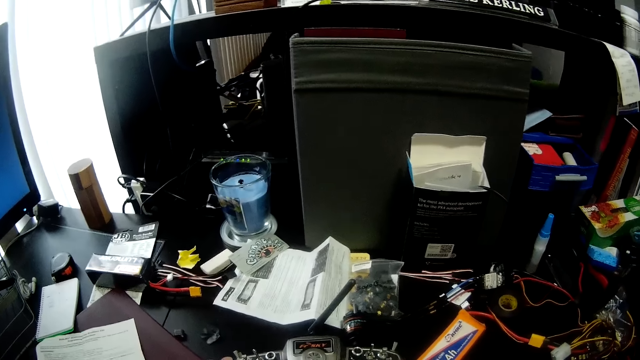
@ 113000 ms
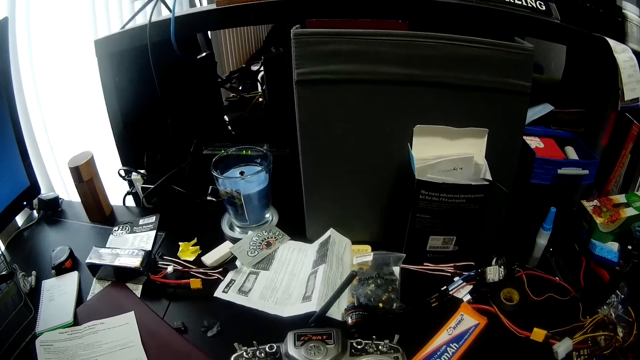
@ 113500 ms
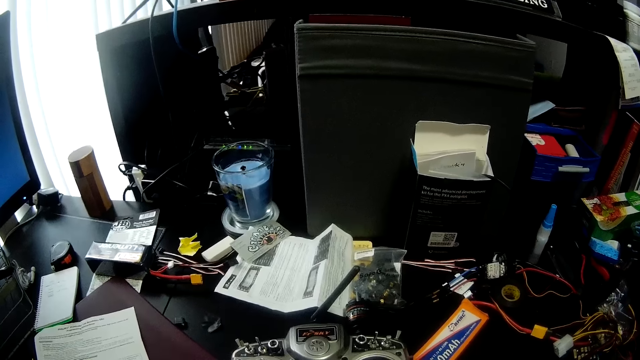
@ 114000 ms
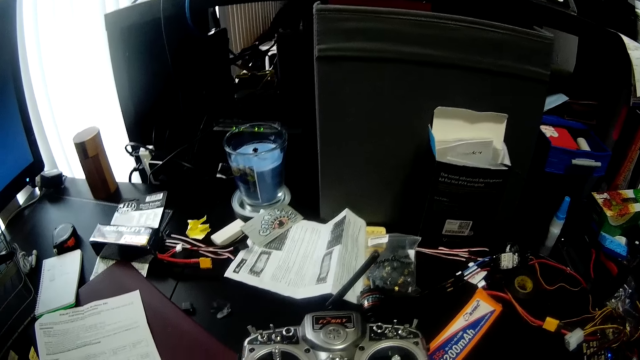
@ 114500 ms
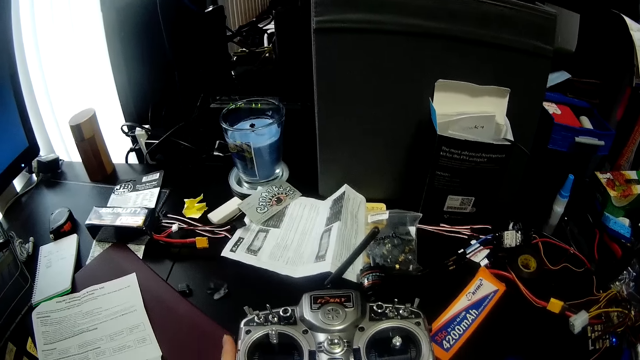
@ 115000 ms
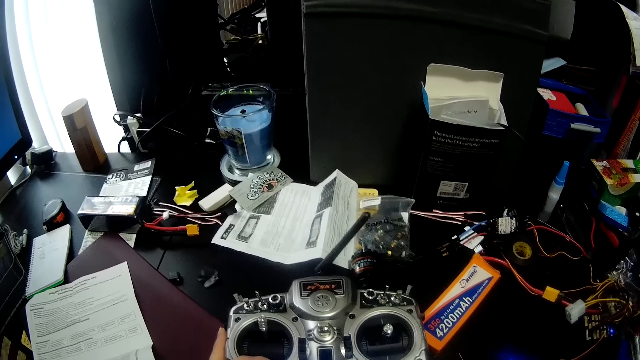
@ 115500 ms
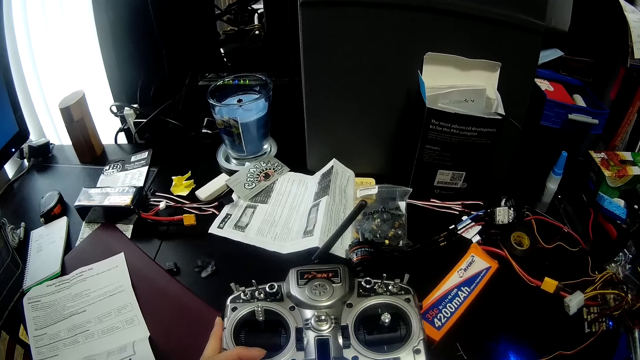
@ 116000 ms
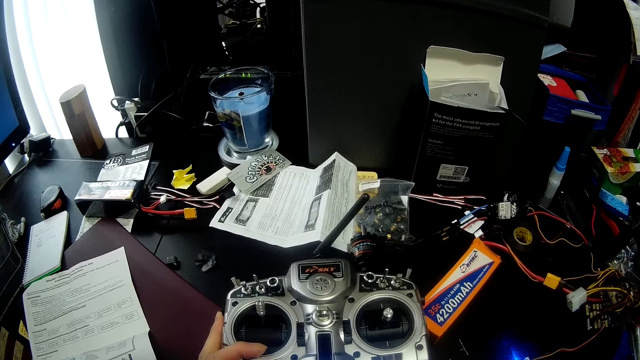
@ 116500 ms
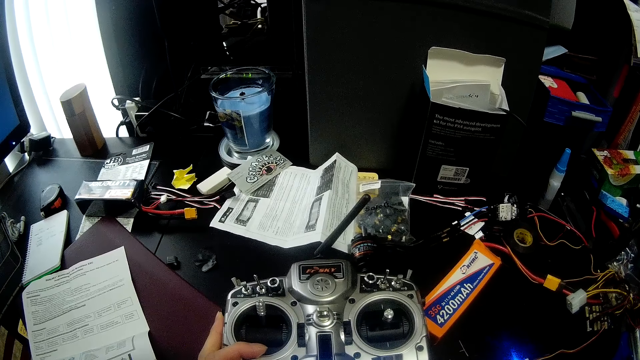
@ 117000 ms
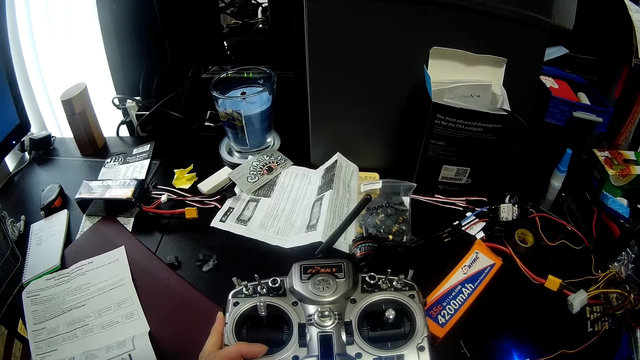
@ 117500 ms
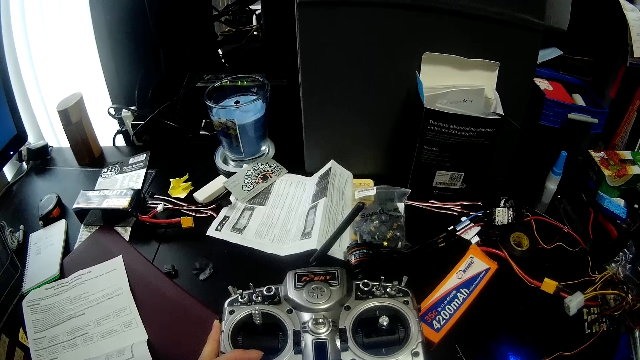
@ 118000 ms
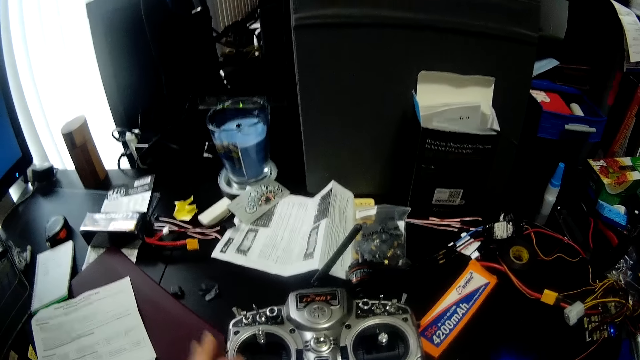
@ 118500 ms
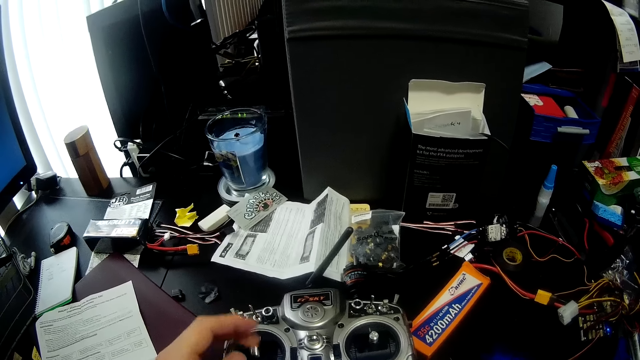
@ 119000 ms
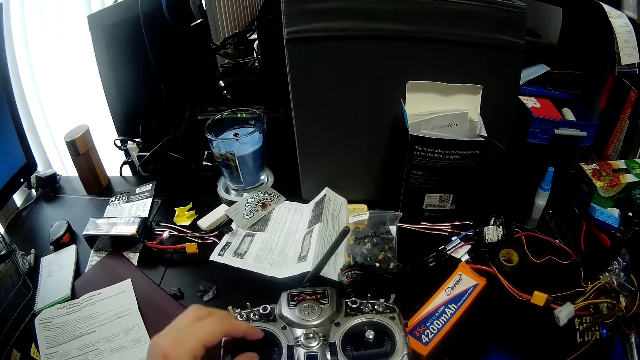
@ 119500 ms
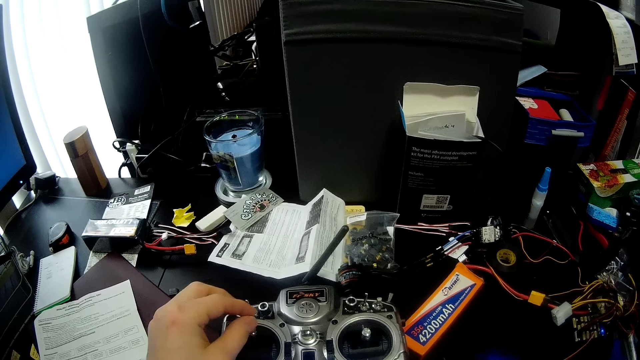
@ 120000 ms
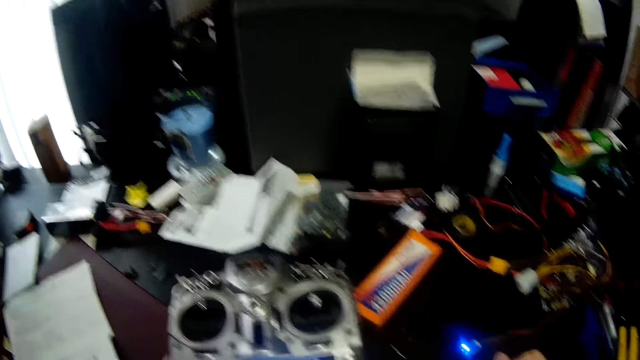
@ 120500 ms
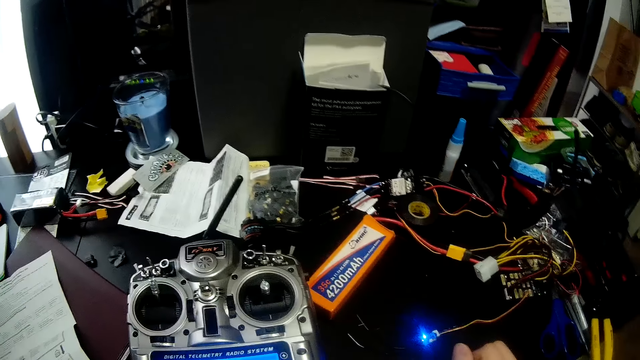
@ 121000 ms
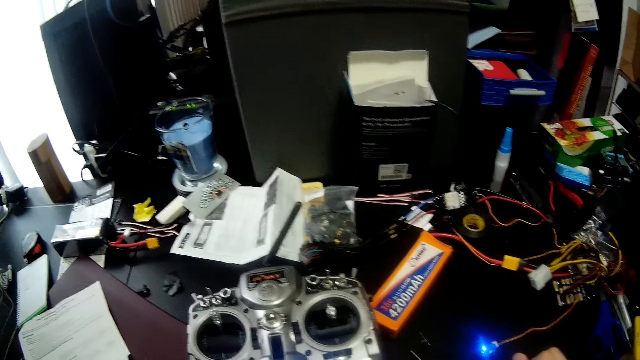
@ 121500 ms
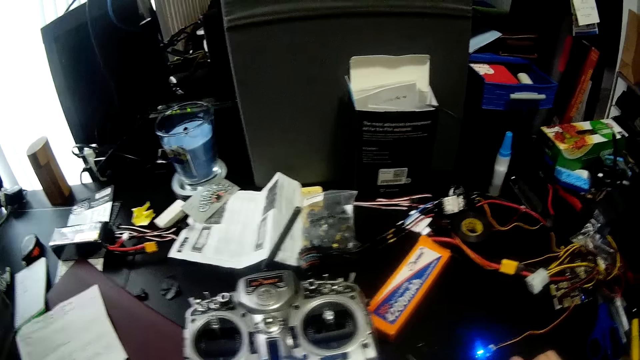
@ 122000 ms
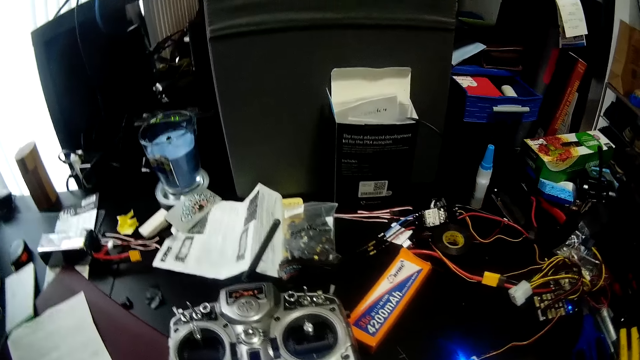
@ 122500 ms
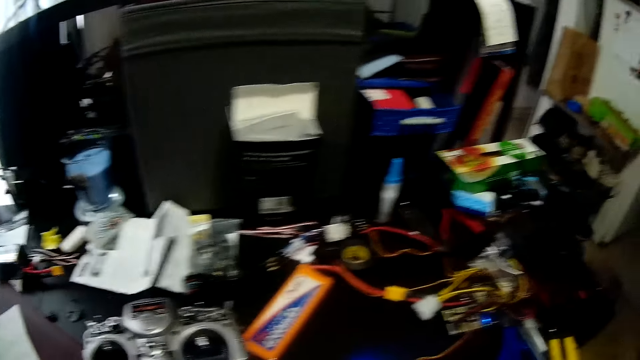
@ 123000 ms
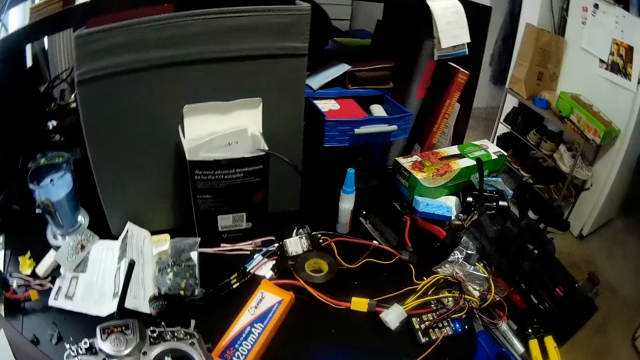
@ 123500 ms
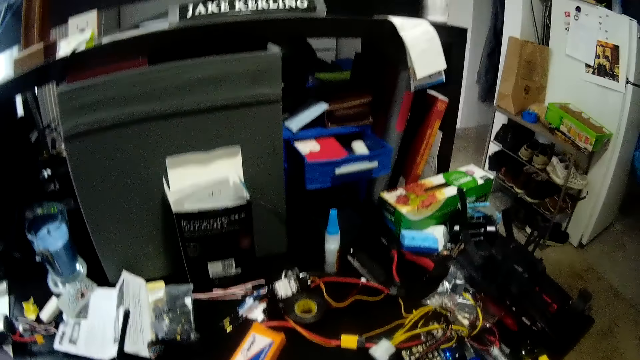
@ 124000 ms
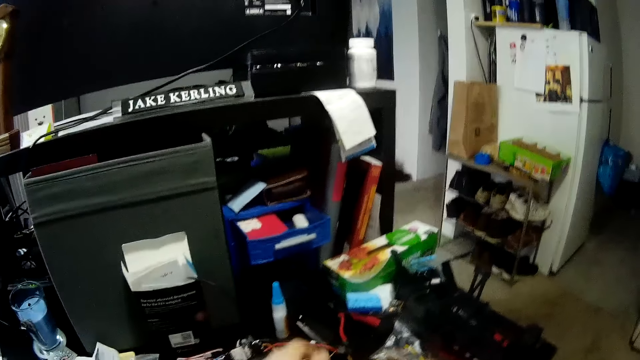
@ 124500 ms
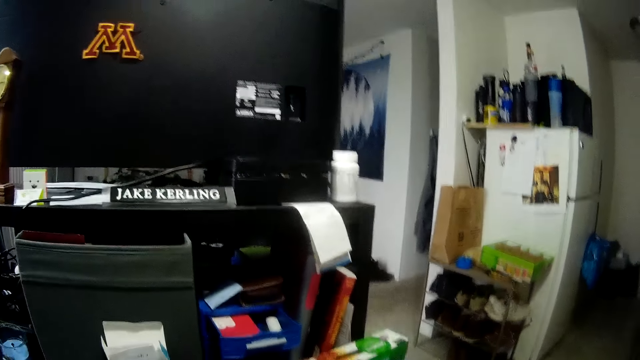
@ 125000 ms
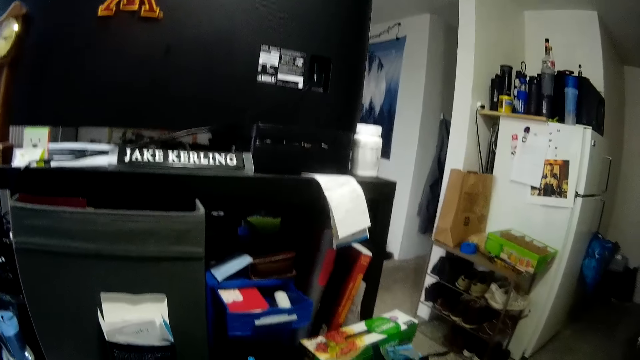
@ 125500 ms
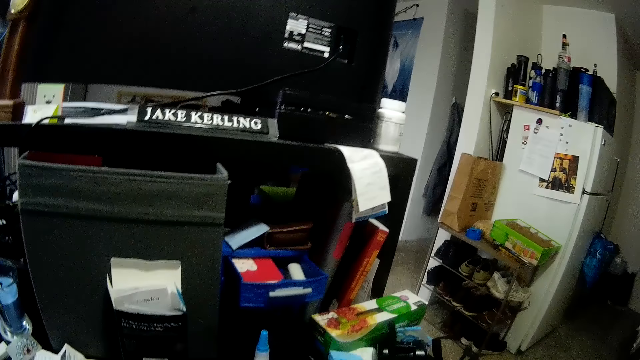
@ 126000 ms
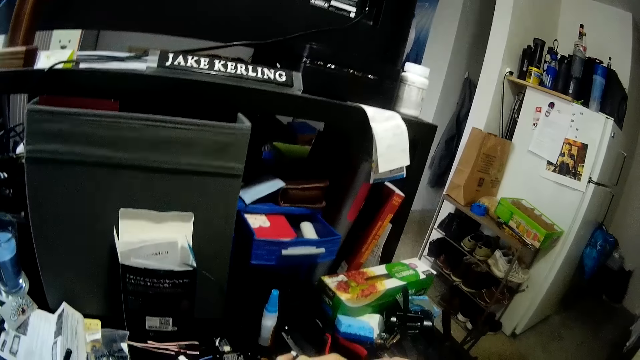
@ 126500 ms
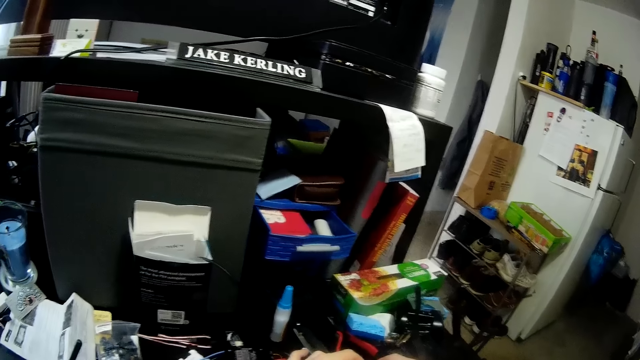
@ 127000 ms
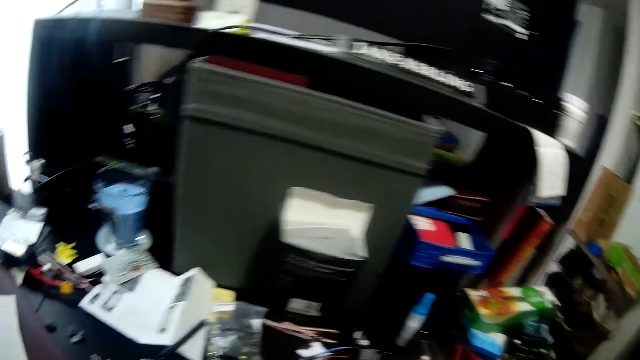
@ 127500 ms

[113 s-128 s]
The camera wearer looks at the radio transmitter on the table. He holds something. He pushes a button. He adjusts the left controller of the radio transmitter with his left hand. He lifts his hand. He looks around the room.

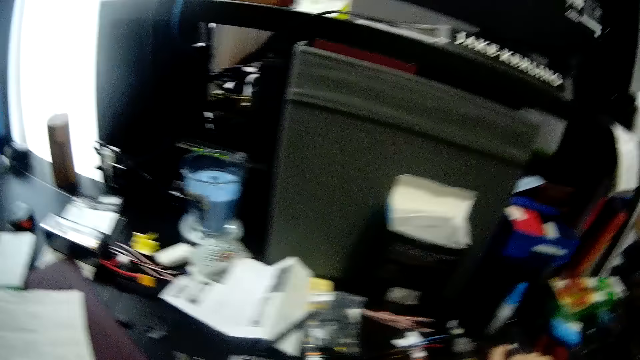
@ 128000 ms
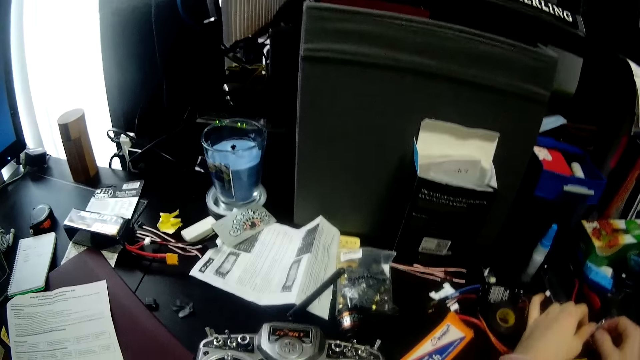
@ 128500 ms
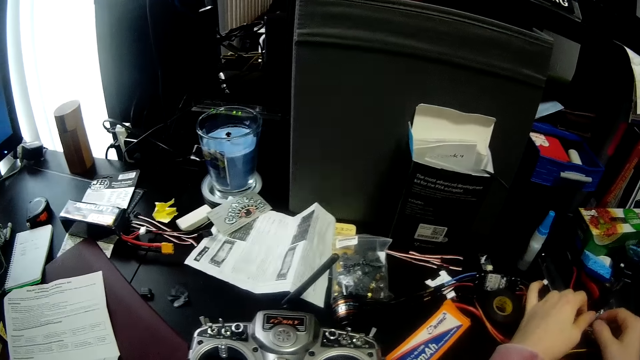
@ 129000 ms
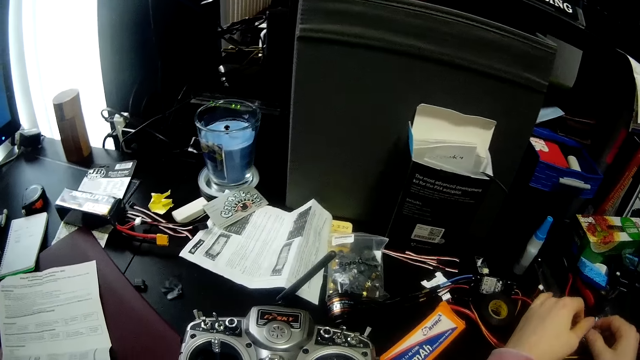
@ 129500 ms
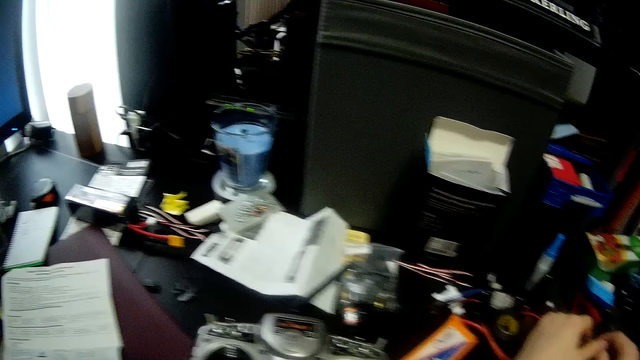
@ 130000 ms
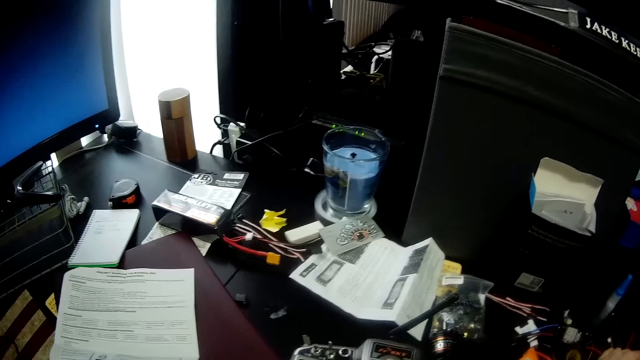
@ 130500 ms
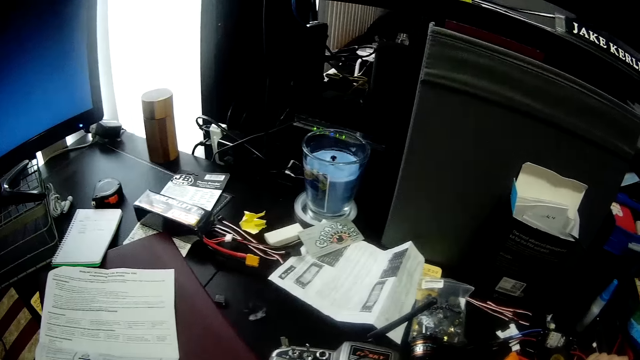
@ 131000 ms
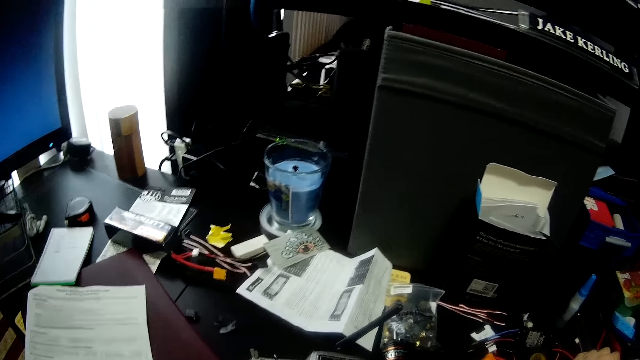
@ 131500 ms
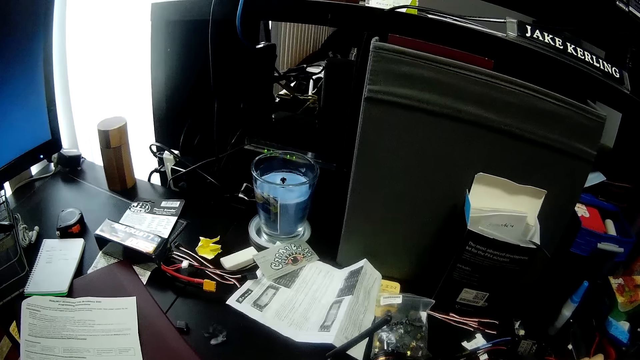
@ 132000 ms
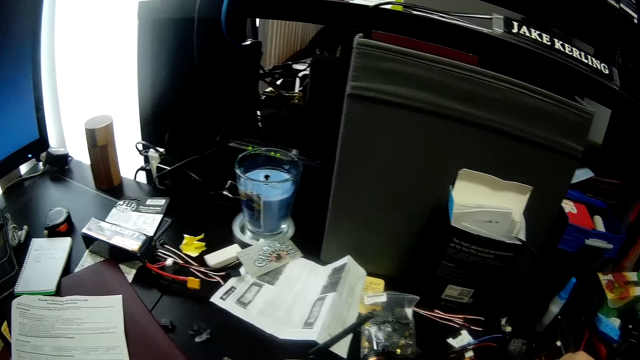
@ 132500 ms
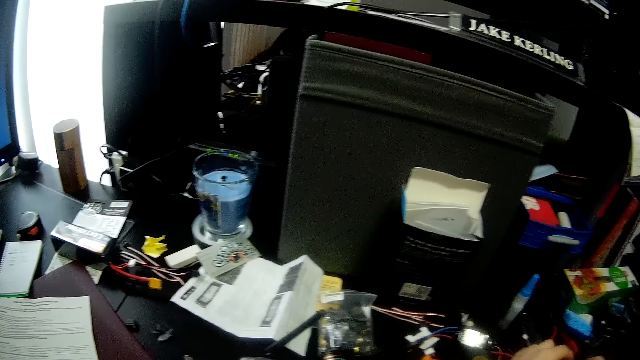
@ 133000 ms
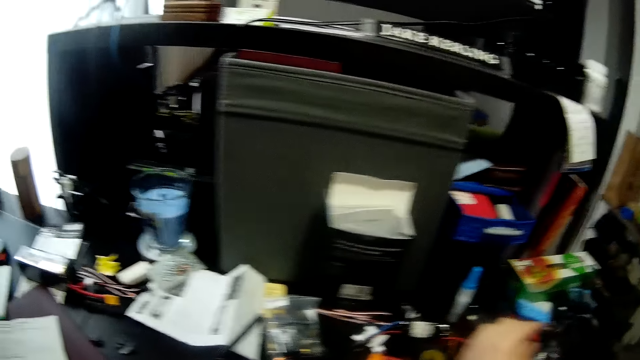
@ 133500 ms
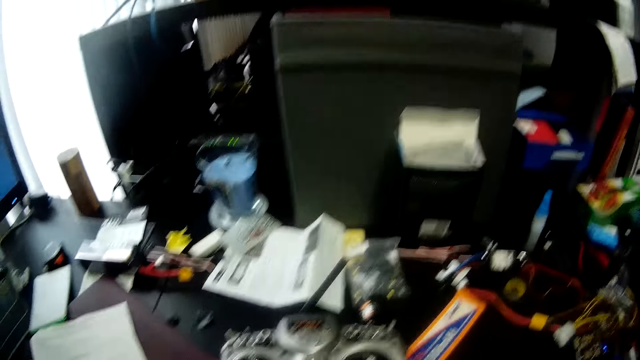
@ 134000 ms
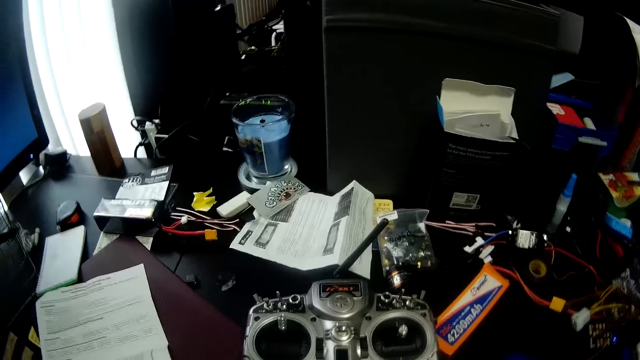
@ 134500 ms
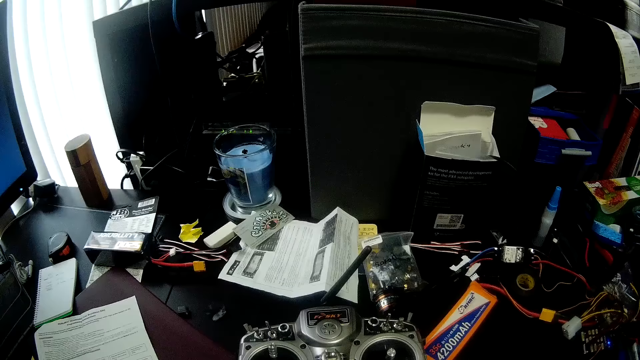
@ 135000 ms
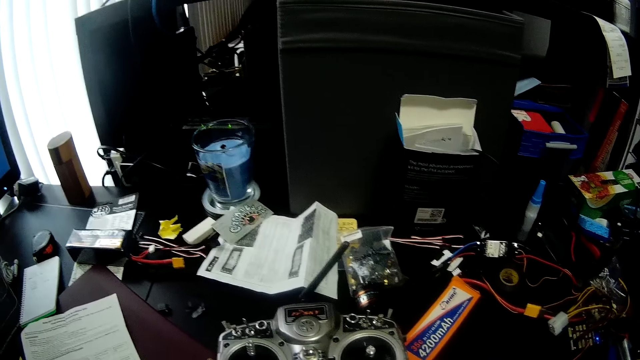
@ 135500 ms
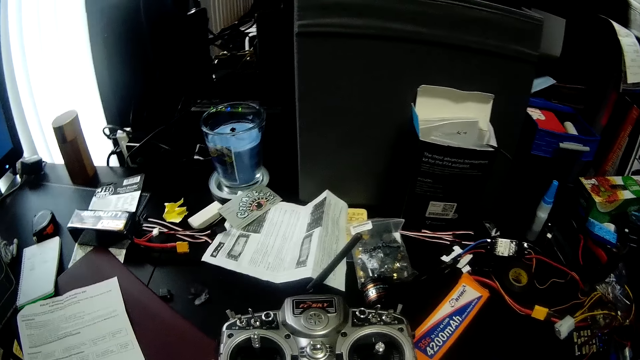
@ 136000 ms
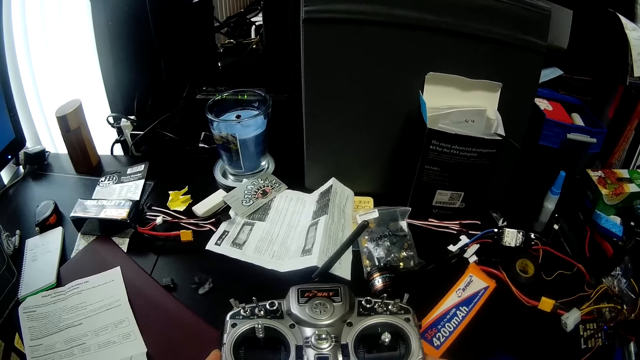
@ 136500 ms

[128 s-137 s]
The camera wearer adjusts wires on the table with his two hands. He picks up a cable. He looks at the radio transmitter on the table.
